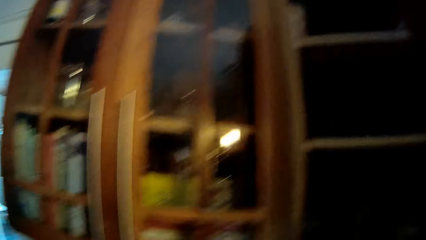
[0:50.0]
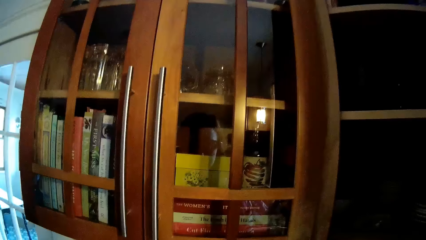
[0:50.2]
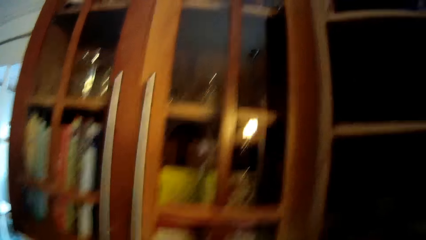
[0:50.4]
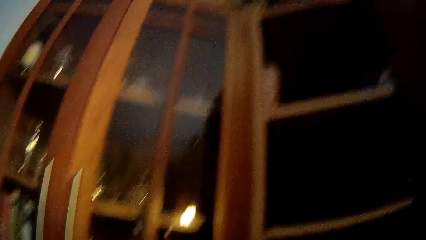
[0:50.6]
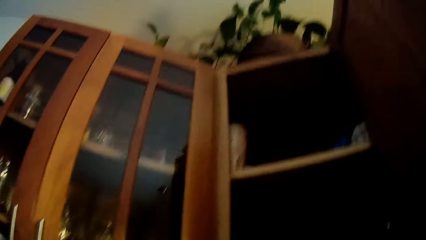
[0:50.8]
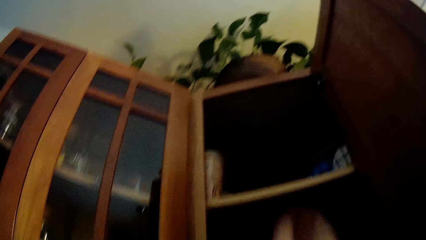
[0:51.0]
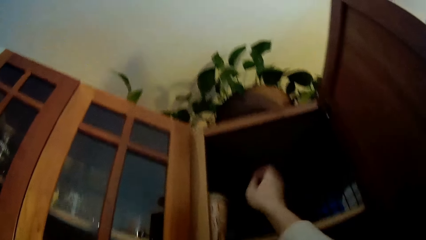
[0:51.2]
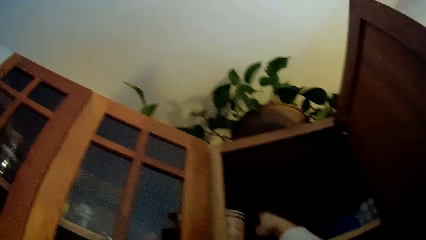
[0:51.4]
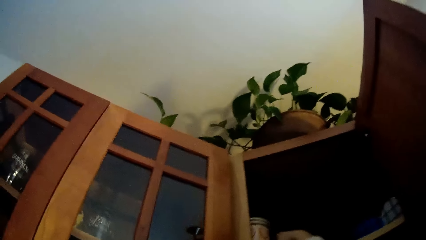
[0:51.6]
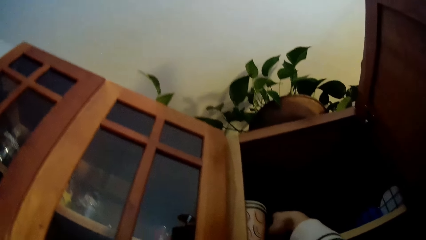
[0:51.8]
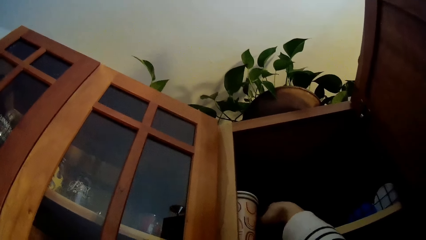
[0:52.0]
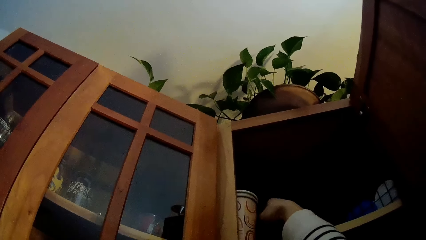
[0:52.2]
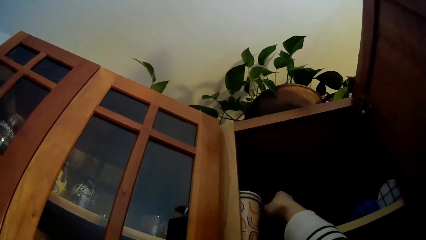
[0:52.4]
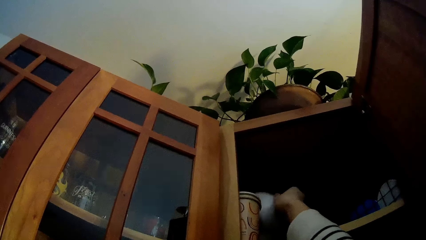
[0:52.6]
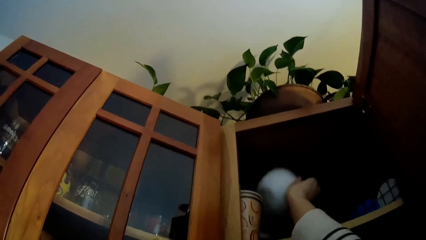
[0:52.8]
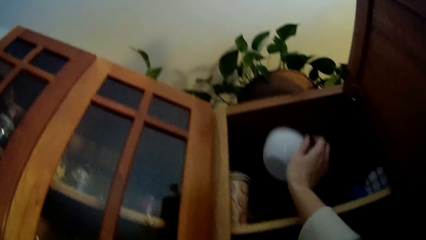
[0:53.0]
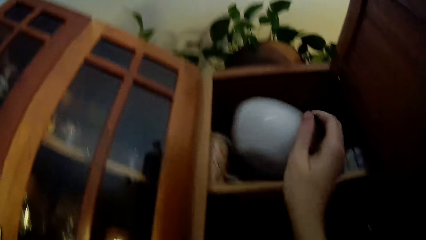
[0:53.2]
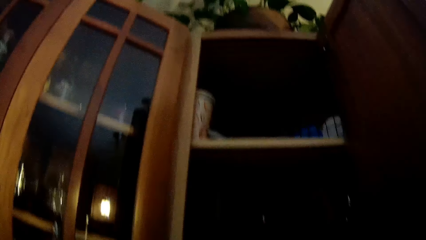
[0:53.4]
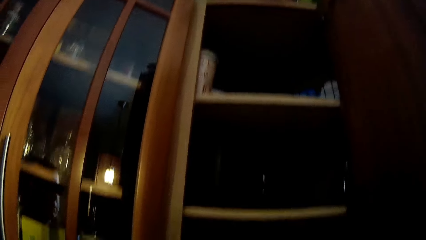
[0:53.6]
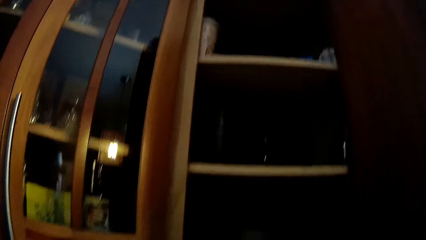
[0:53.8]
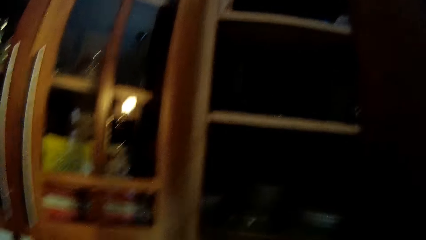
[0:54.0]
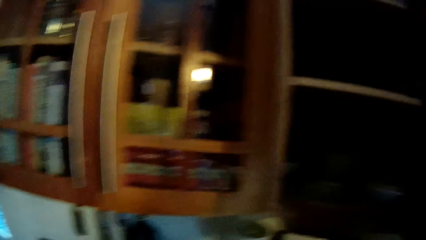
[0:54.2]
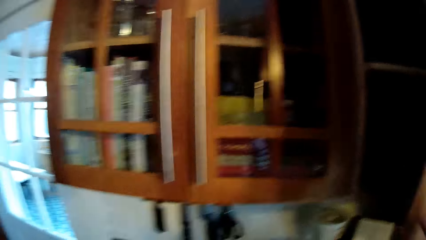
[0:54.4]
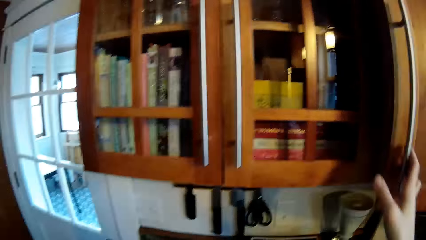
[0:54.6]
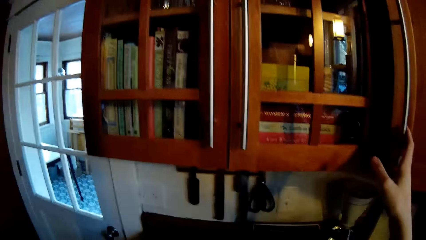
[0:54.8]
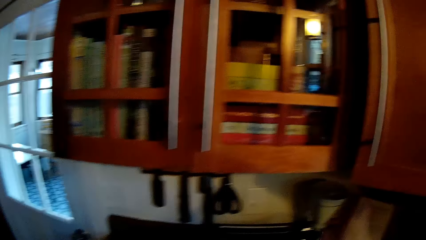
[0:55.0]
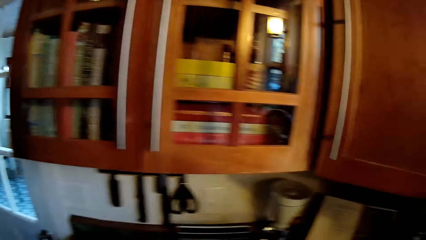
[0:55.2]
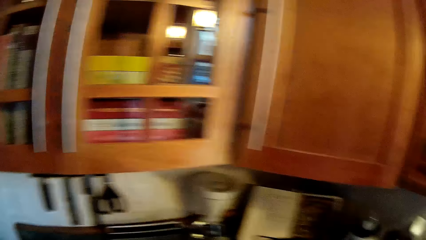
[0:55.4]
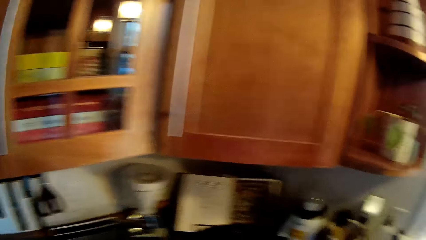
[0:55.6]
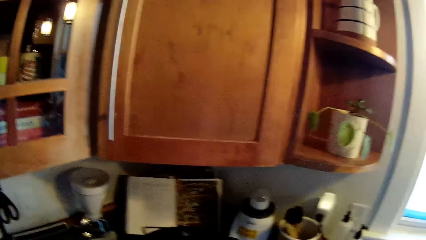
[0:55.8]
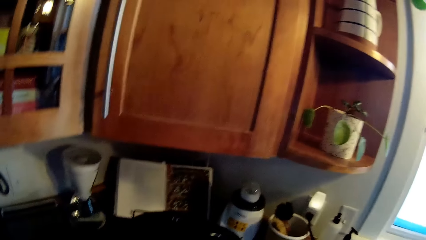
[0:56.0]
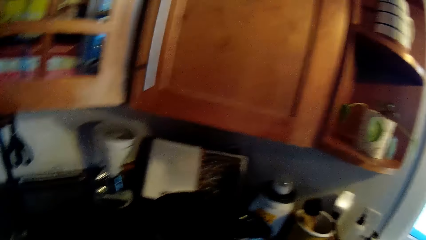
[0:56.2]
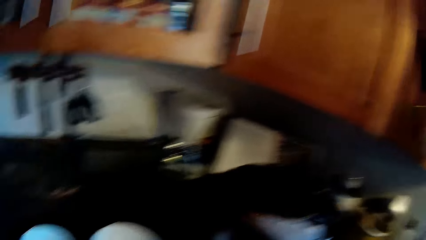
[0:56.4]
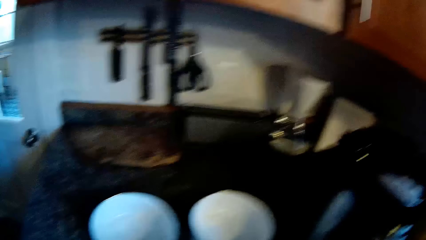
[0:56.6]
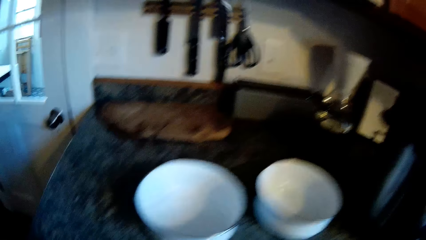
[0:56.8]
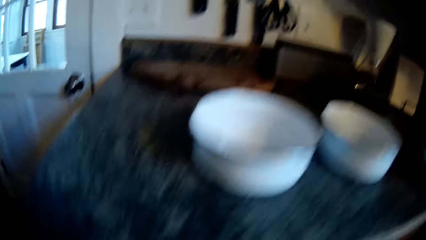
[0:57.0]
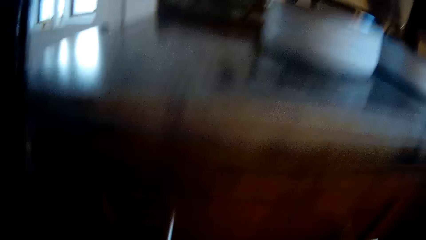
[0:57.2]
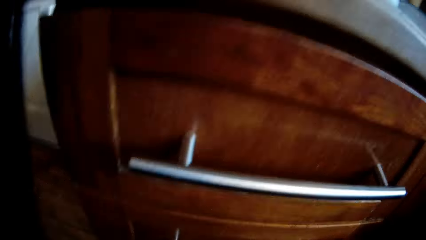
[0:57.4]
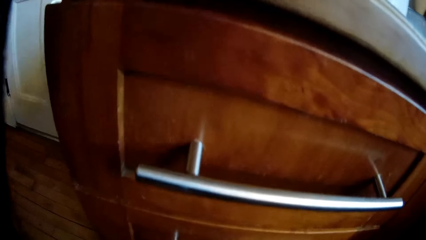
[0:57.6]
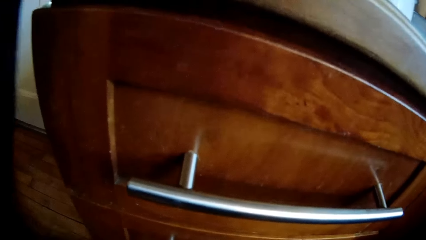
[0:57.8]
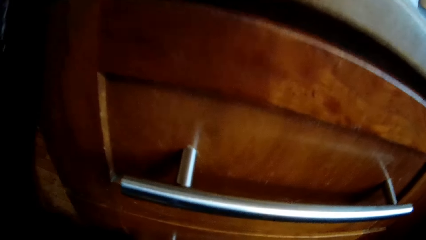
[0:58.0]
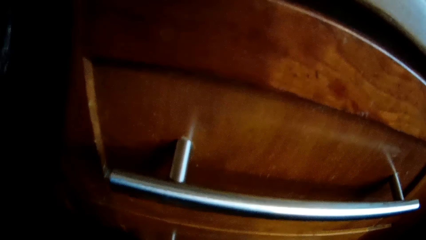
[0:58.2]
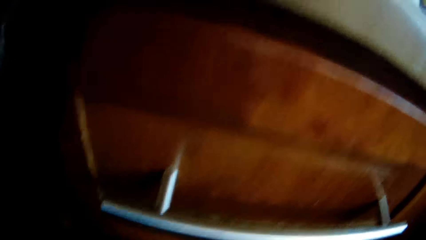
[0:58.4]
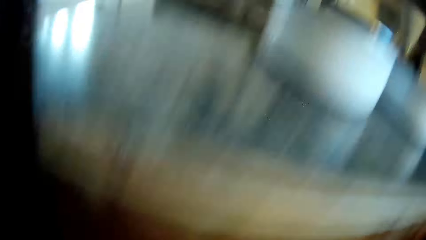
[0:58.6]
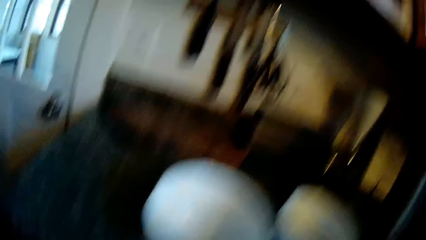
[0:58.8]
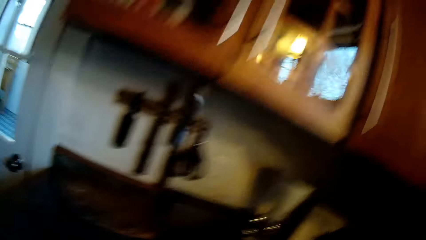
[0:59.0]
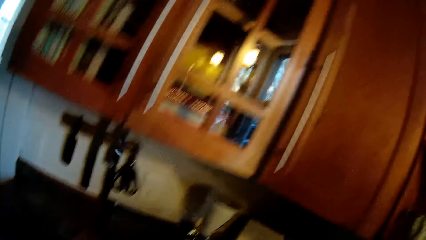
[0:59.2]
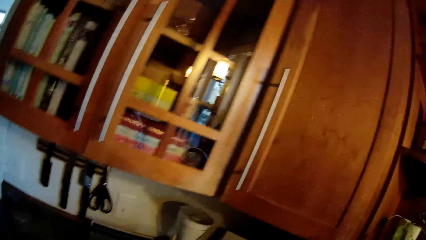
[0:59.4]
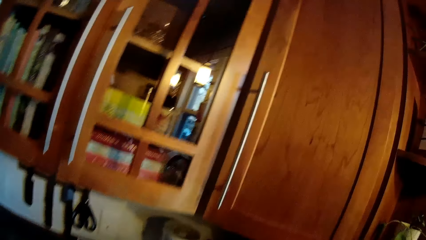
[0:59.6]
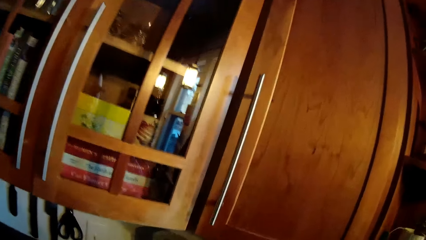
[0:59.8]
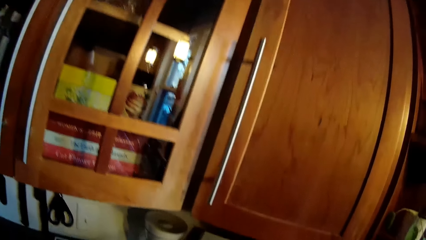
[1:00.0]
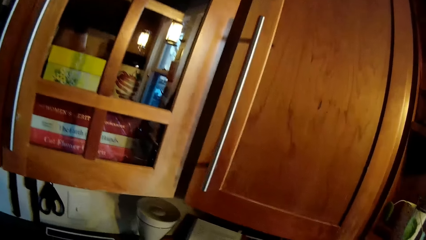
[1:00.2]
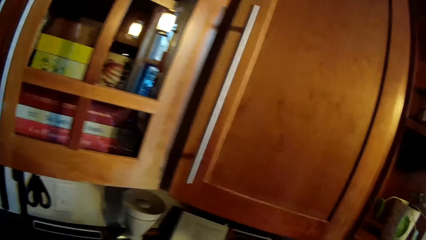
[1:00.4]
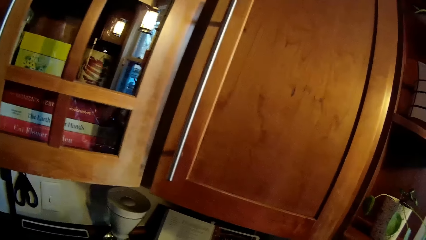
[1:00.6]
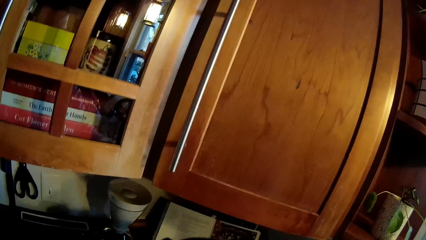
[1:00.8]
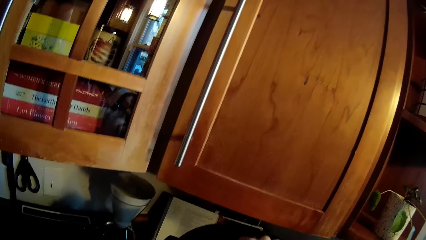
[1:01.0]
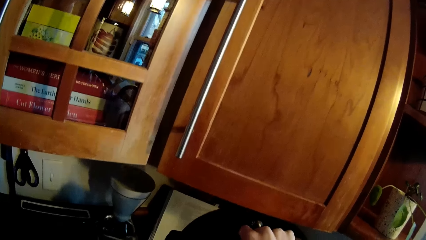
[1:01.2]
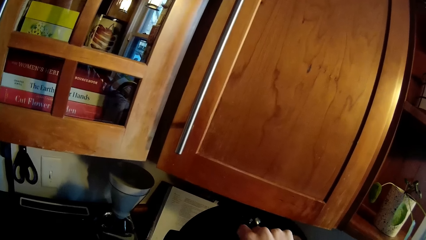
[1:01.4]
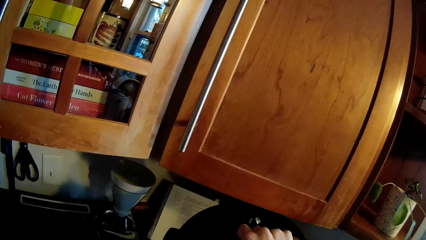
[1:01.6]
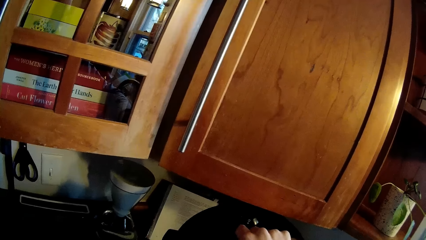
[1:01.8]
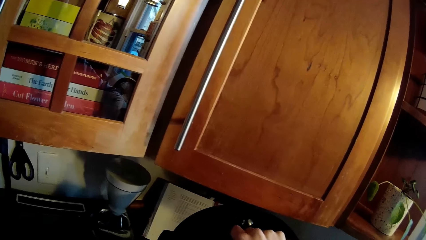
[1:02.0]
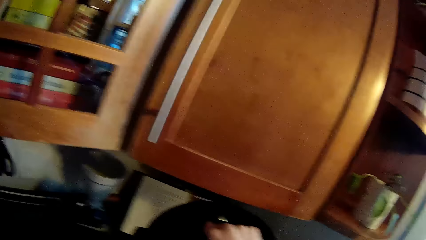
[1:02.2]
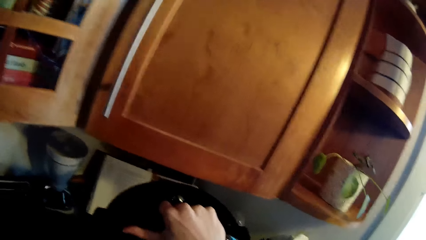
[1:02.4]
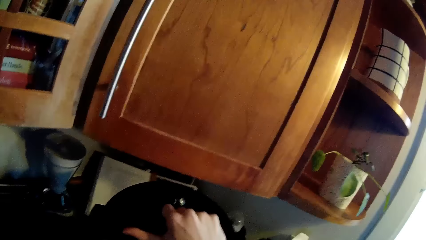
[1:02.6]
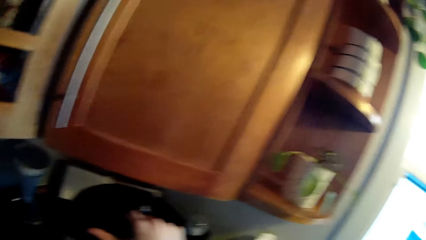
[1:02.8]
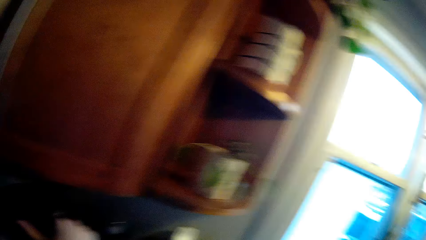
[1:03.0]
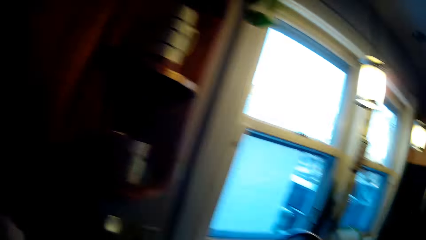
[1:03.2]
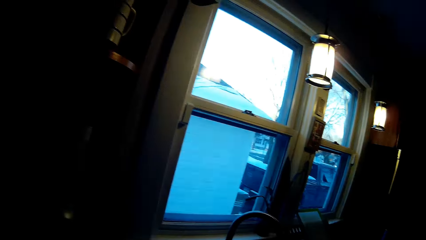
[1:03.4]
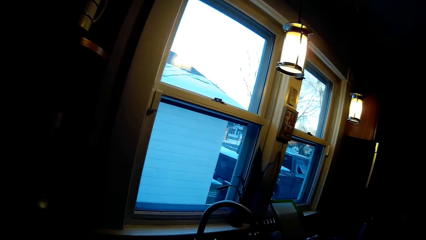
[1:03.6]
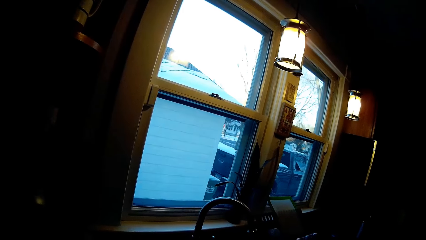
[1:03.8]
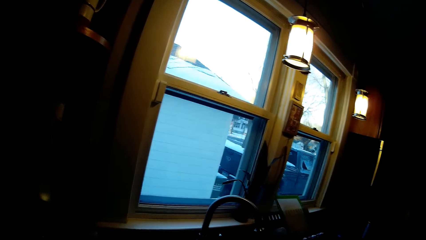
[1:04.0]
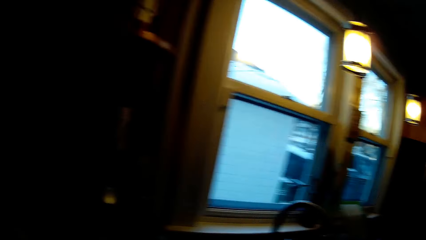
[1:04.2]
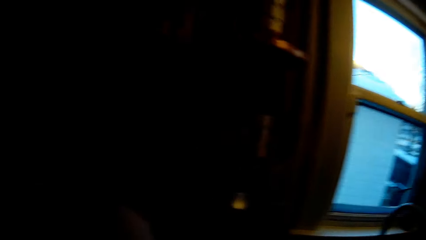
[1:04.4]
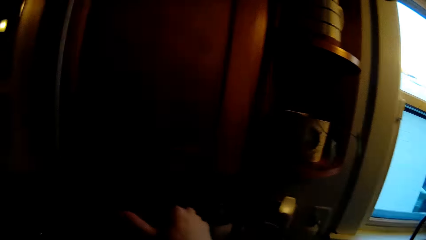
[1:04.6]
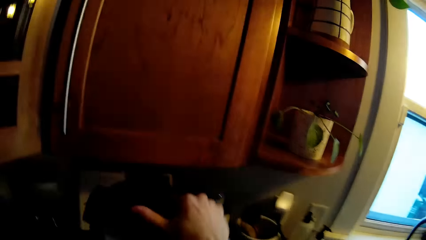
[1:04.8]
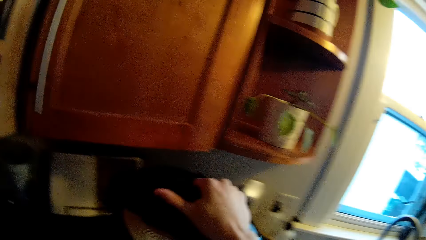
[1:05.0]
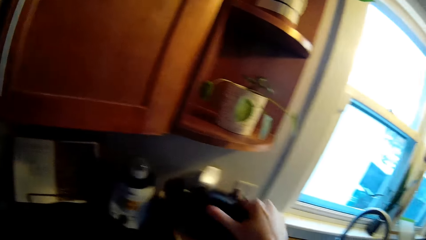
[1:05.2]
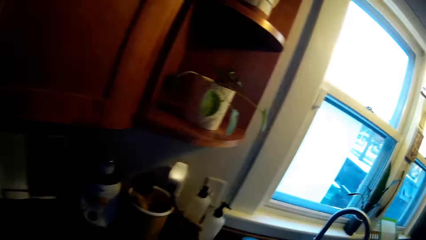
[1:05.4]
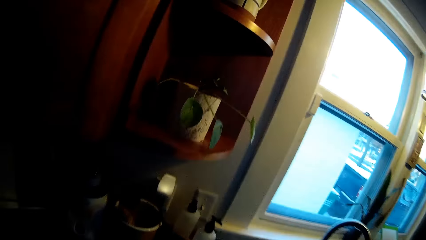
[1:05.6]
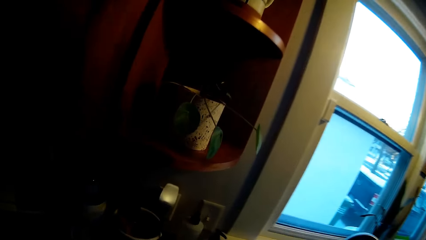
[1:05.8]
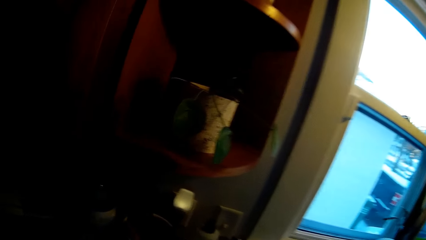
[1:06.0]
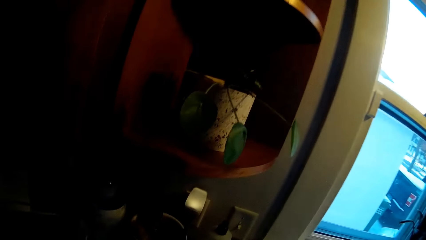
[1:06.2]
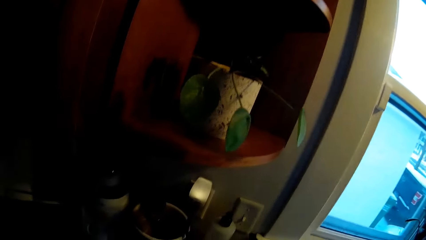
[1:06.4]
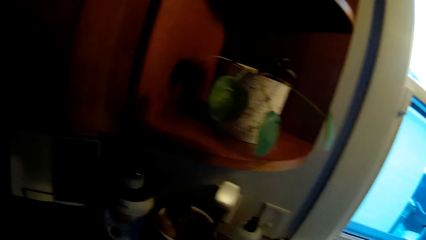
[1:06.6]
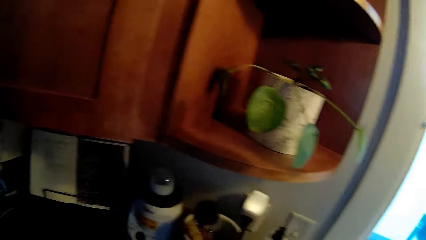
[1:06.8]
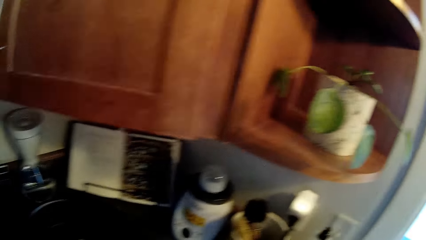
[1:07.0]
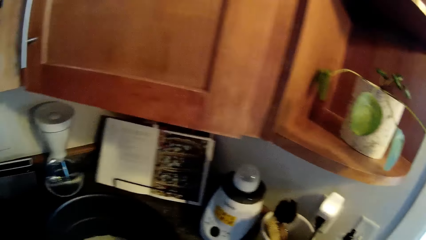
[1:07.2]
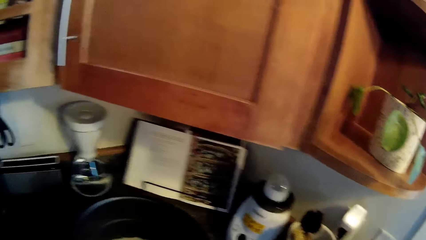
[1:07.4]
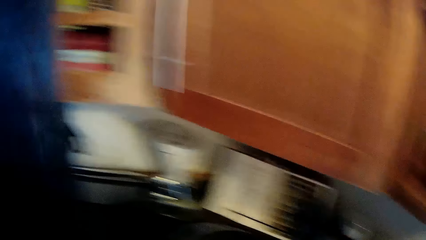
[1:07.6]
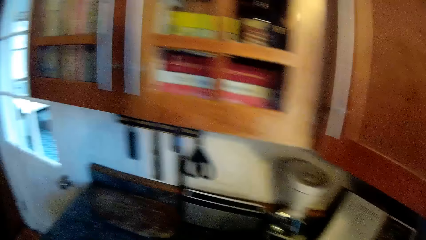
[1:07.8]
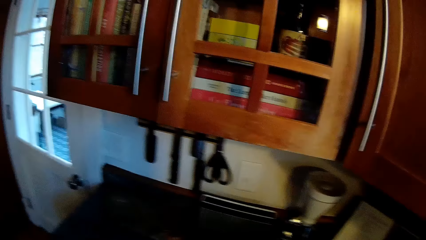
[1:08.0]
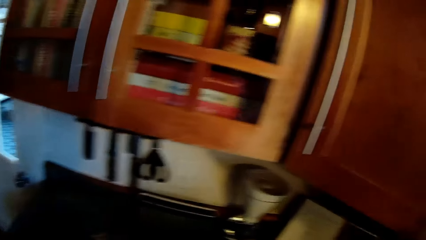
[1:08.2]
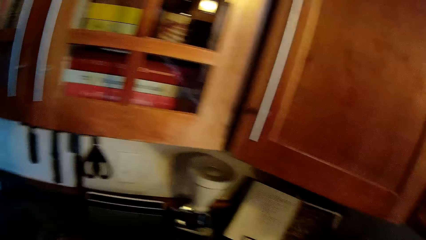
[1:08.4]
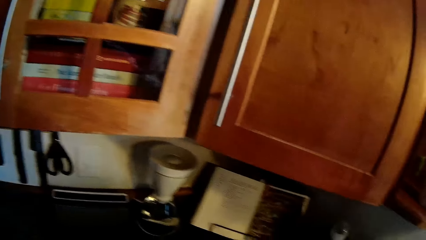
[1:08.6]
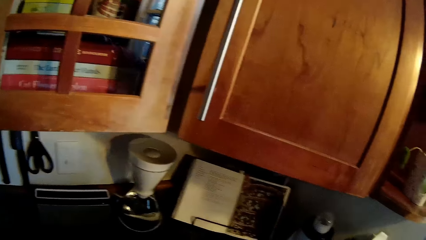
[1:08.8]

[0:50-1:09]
The camera wearer puts her right hand in the hanging cupboard. She removes a plate from the hanging cupboard with her right hand. She closes the door of the hanging cupboard with her right hand. She looks around. She holds a black kettle with her right hand. She moves the black kettle with her right hand.
